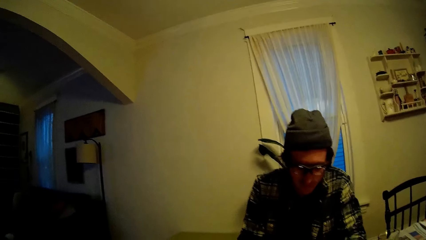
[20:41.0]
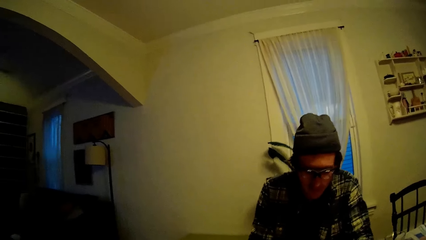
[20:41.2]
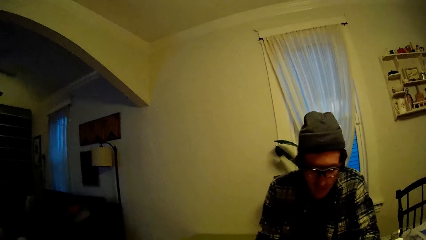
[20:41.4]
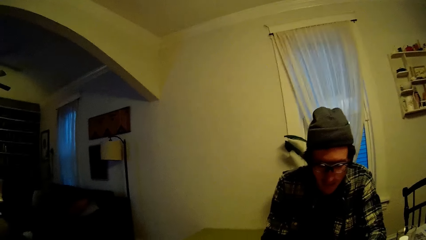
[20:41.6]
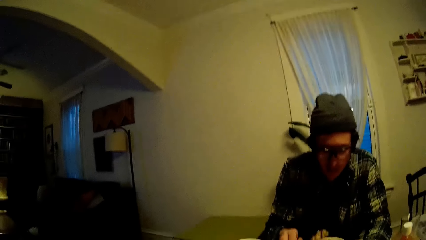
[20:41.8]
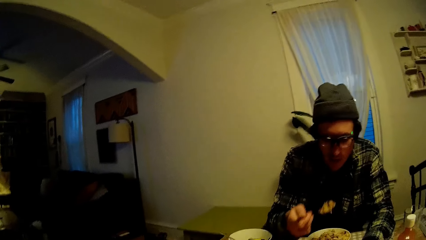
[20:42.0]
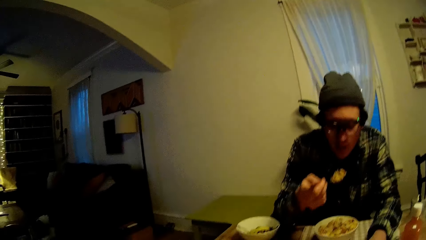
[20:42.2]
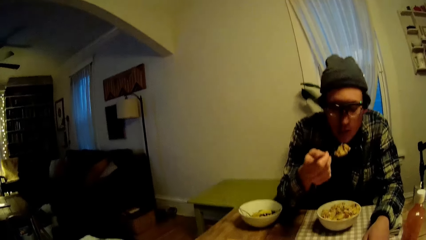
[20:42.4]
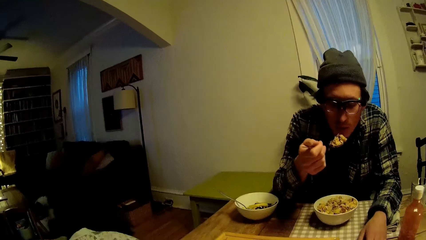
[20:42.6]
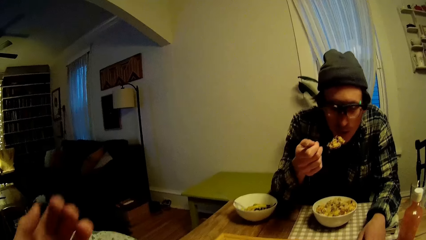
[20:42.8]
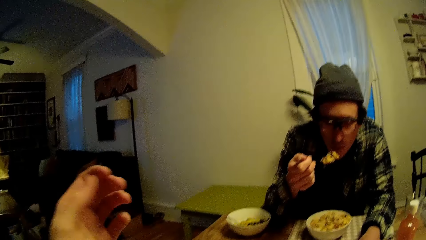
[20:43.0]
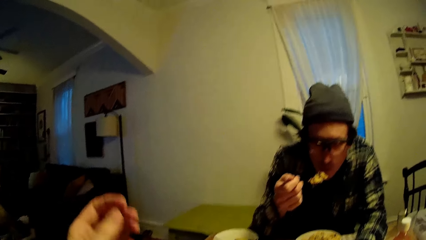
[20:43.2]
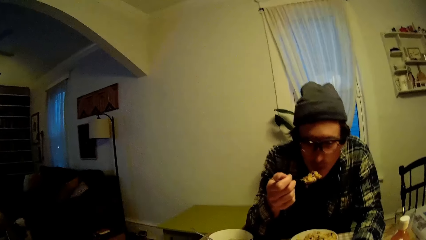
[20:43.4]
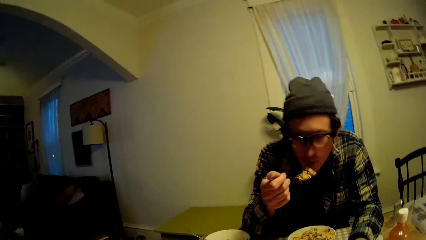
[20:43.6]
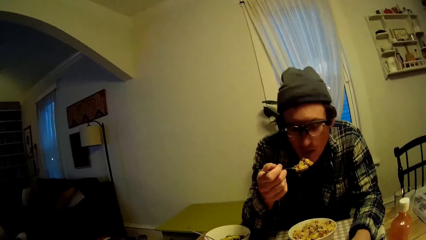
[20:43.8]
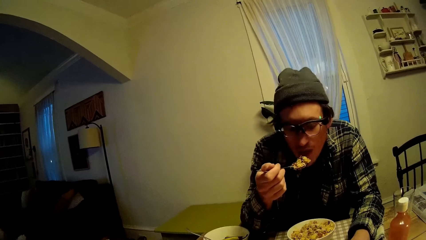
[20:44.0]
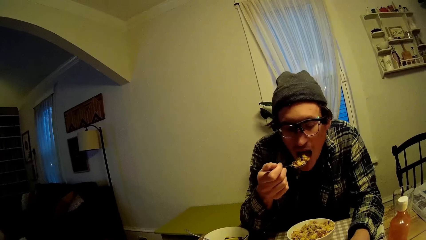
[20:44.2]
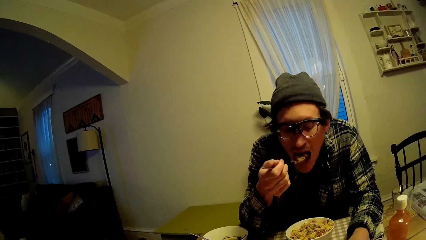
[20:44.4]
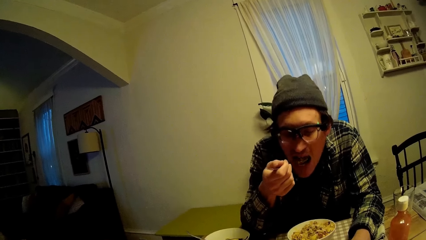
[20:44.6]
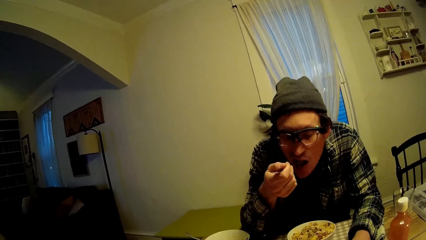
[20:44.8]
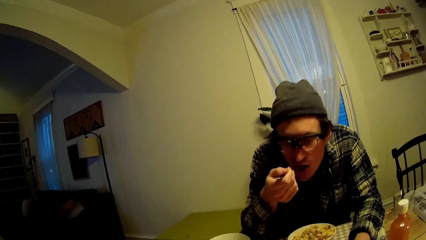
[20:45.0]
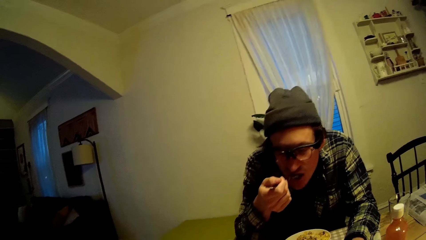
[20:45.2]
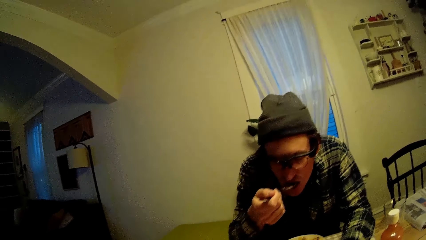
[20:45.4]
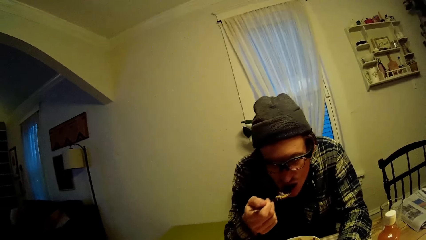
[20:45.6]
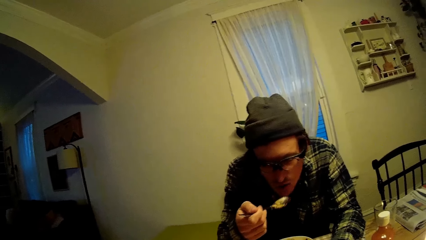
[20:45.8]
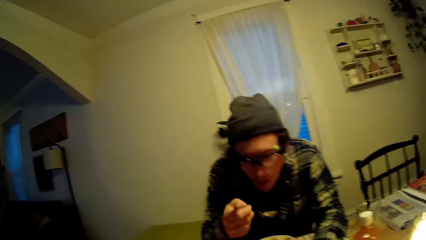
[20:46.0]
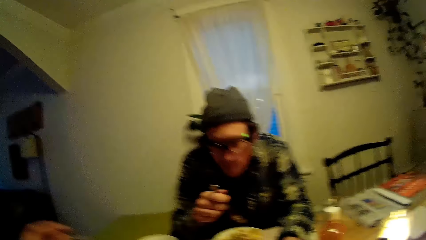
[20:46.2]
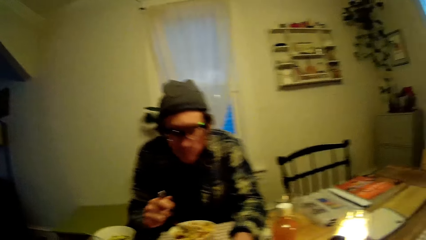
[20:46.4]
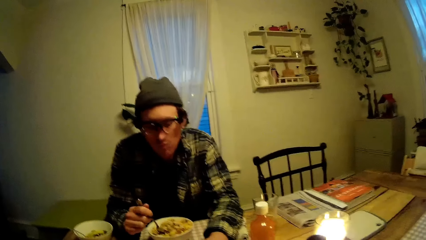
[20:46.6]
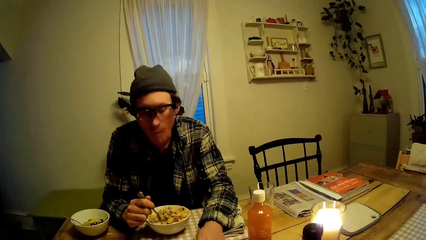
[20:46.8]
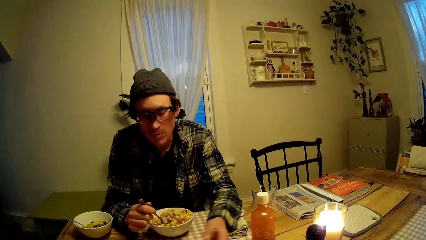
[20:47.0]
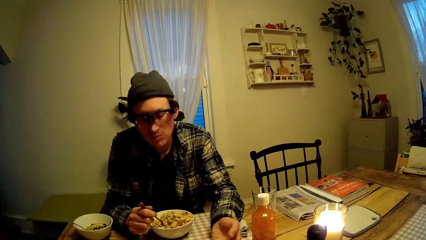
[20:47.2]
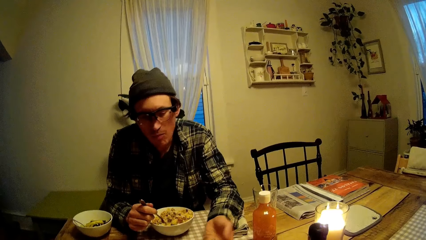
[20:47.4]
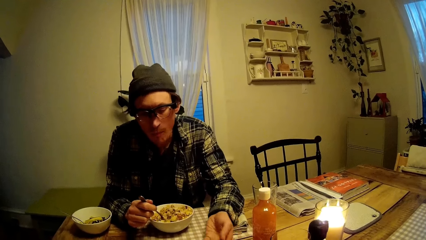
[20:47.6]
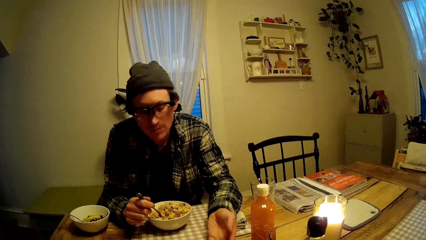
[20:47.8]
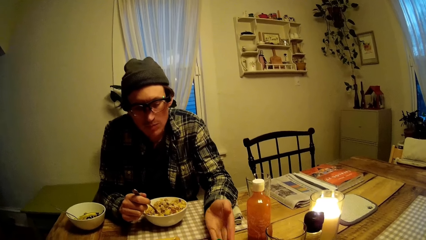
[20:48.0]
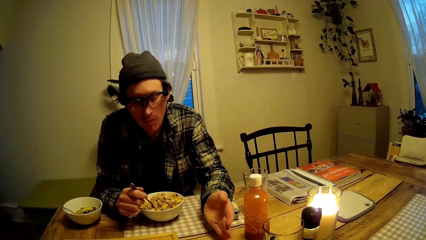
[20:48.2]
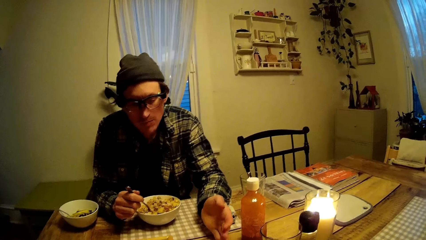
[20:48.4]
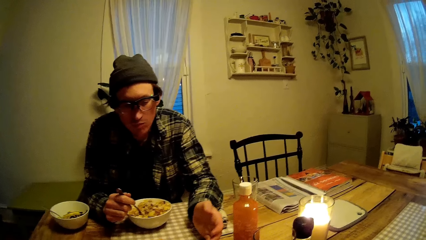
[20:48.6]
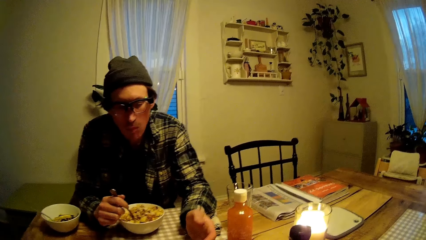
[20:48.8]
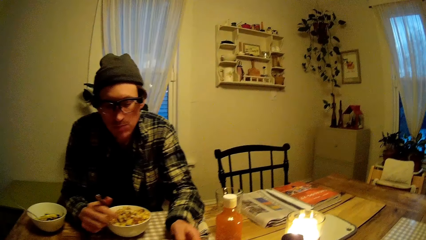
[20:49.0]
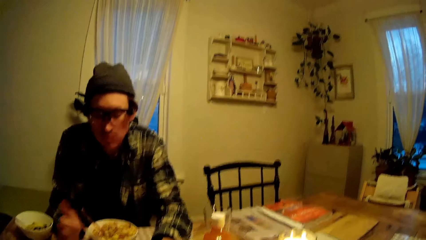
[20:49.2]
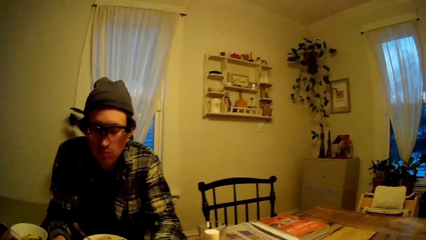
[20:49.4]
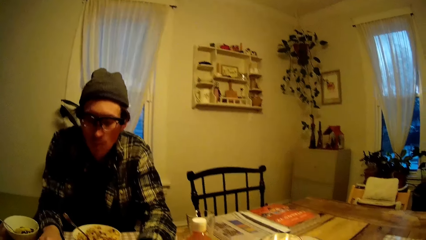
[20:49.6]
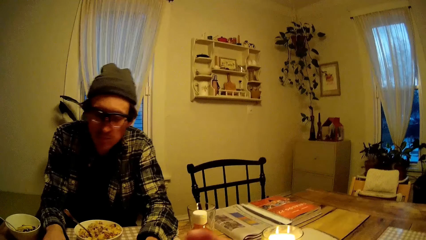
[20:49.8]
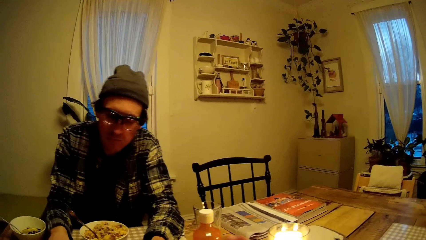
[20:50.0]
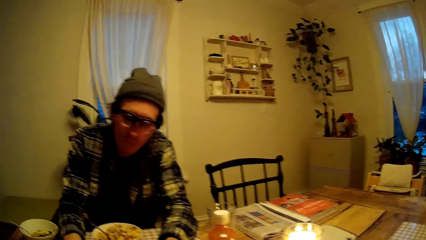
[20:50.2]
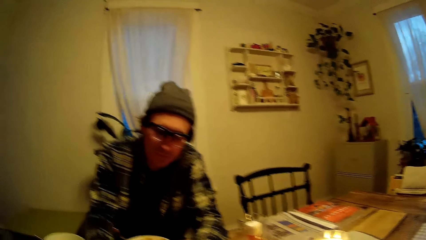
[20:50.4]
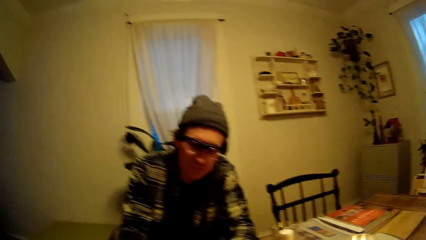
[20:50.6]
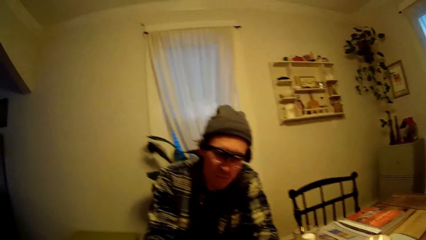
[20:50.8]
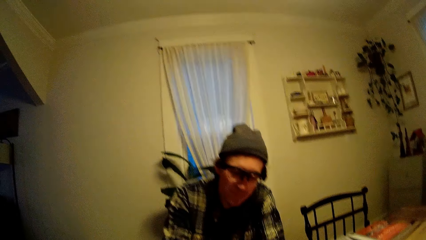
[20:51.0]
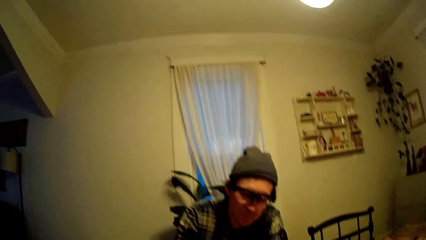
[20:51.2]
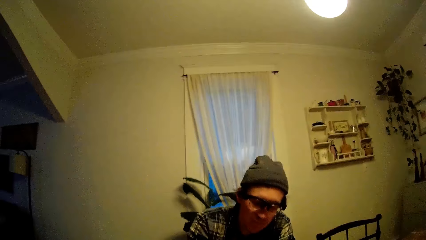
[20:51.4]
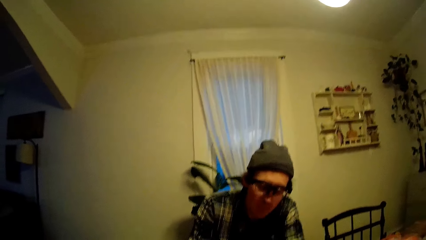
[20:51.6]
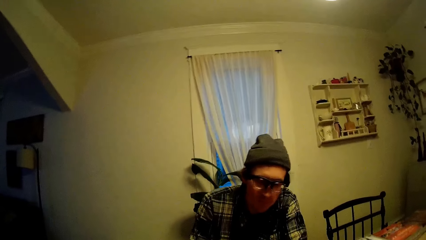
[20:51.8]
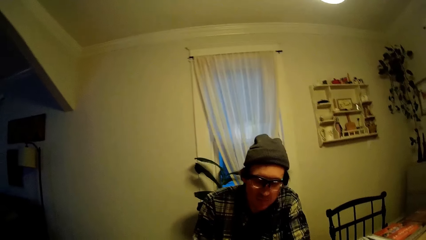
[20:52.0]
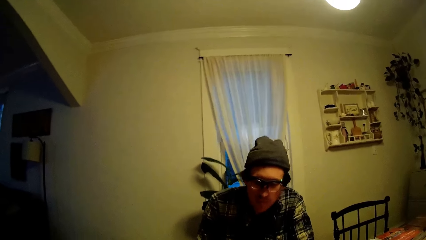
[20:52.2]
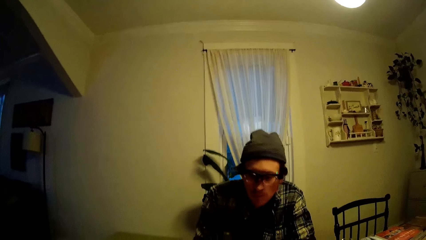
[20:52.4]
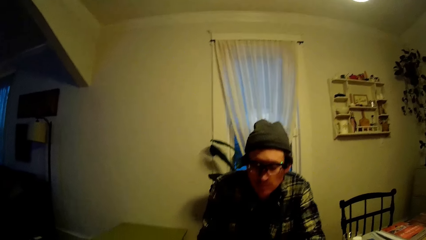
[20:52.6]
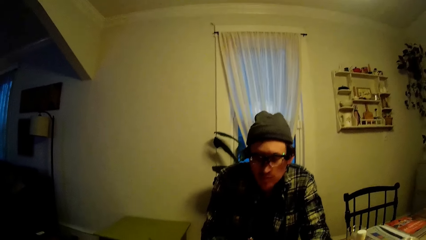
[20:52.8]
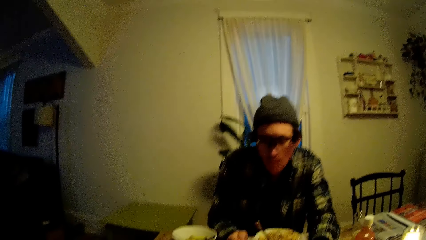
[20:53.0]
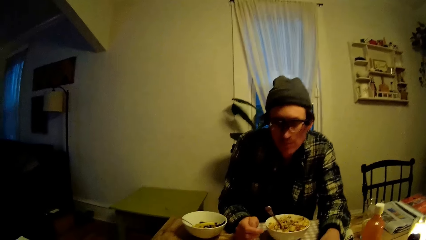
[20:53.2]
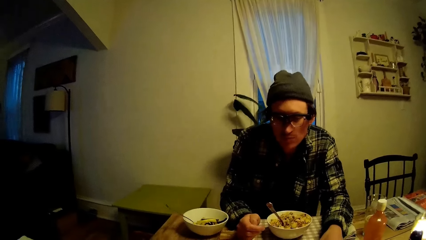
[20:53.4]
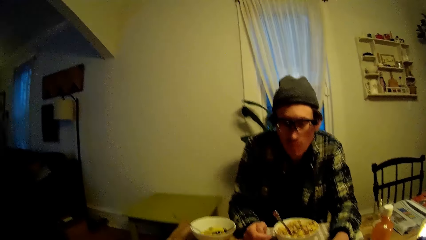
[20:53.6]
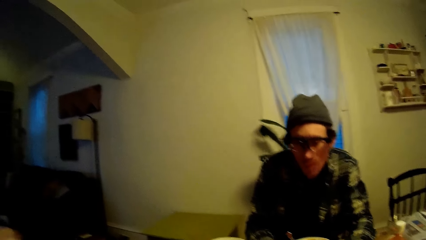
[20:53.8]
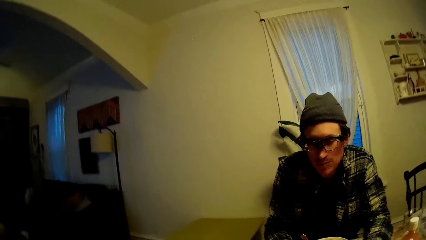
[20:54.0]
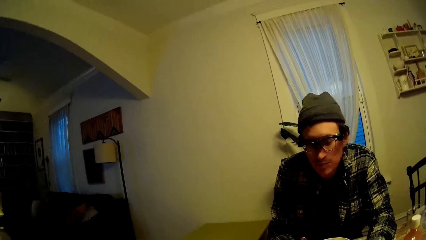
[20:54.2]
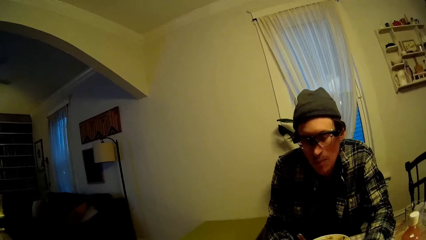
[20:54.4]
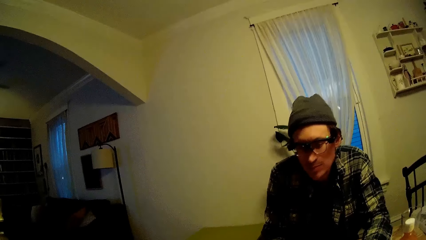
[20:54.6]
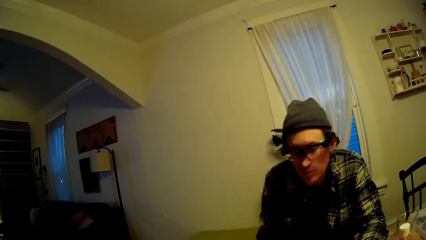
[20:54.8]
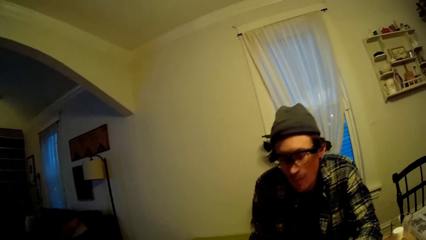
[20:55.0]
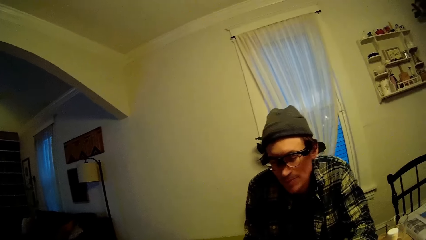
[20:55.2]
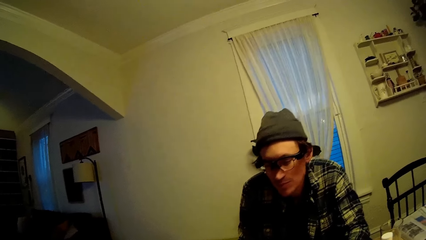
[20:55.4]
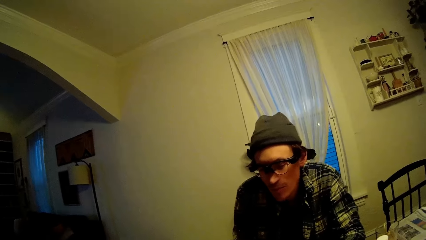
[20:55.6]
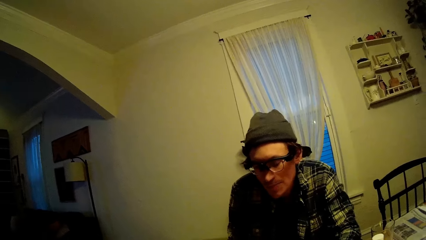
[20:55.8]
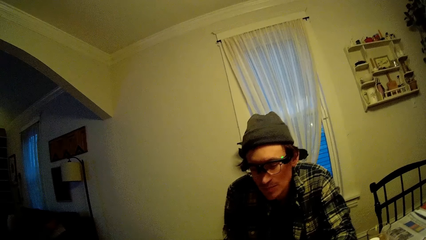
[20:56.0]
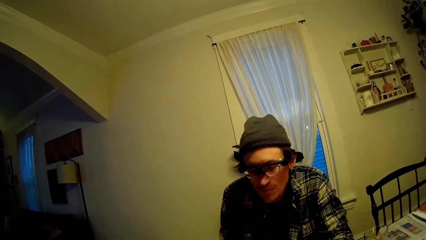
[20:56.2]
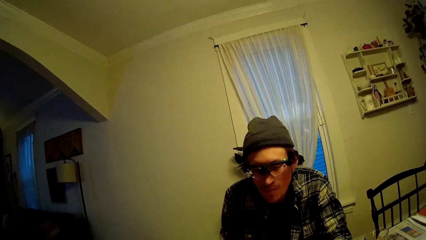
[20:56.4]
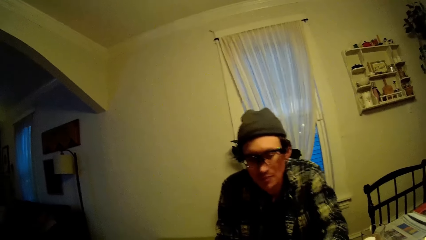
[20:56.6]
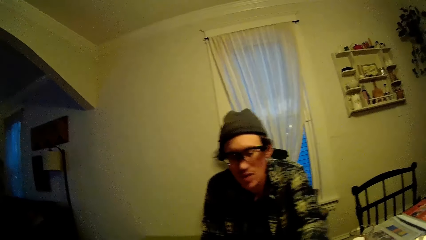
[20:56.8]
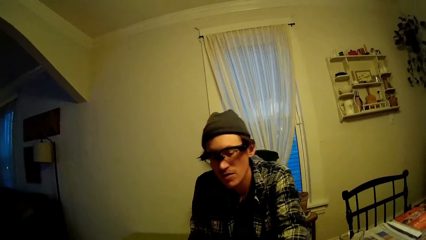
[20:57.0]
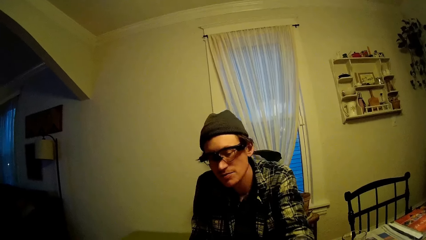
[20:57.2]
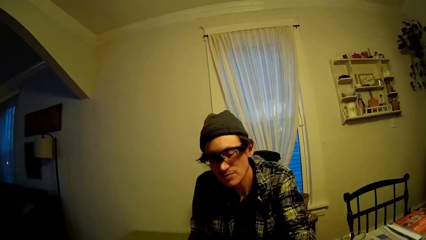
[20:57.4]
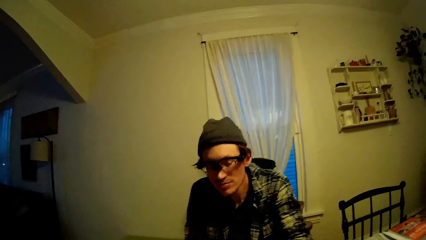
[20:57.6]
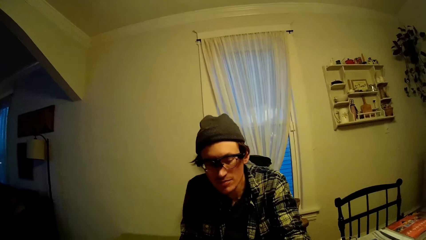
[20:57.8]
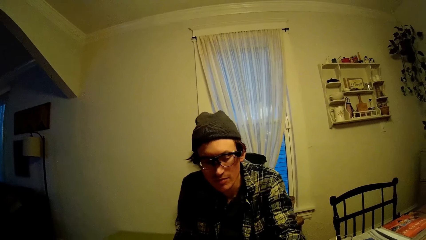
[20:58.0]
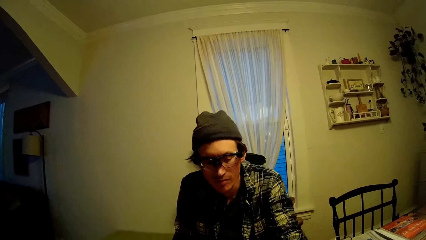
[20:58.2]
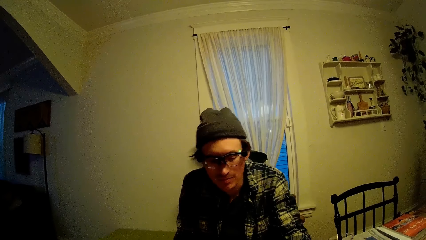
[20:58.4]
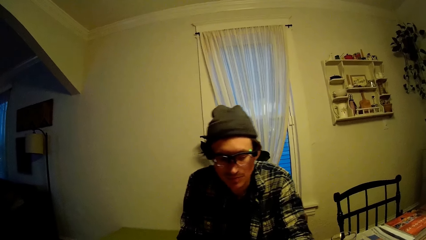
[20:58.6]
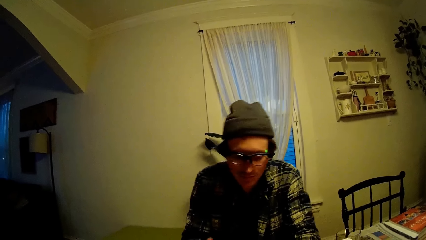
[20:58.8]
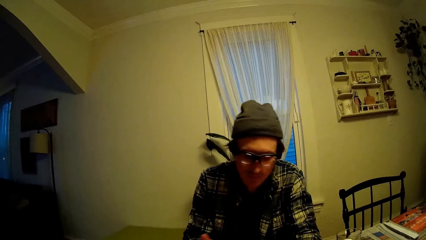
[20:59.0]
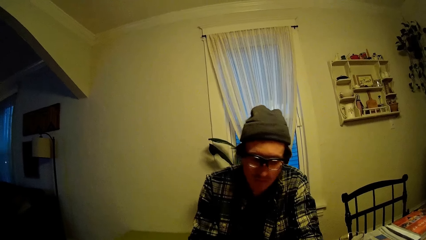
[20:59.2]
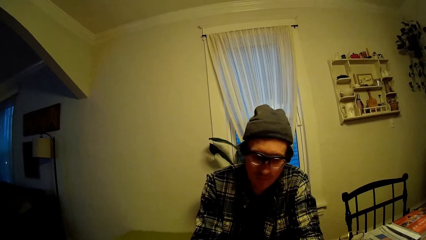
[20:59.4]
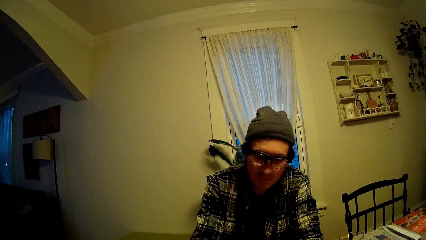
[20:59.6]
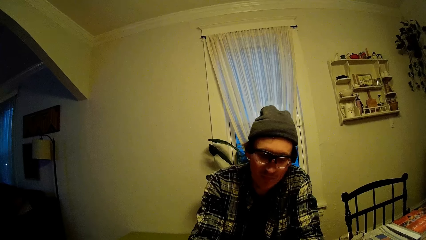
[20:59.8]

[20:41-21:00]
The camera wearer plays. They play again. A man puts a portion of food in his mouth with his right hand. The man tosses the dice with his left hand. The man tosses the dice with his left hand again. The man plays. The camera wearer plays. The man plays.
